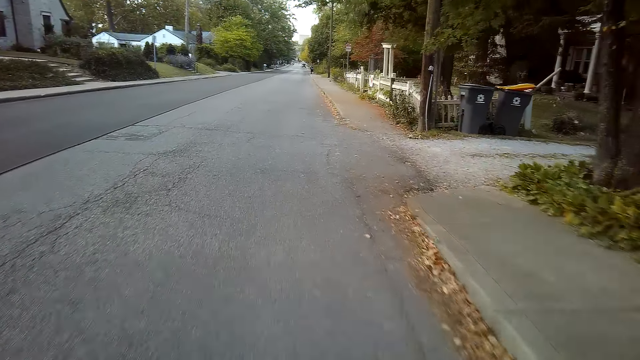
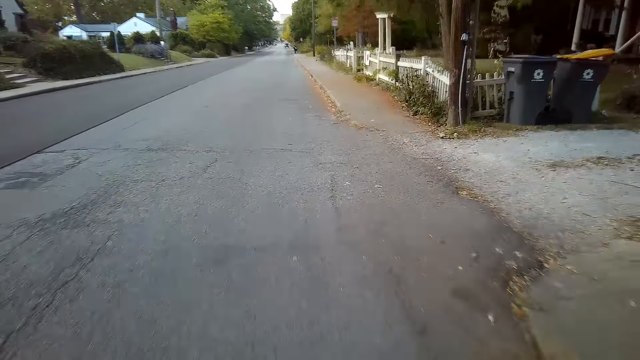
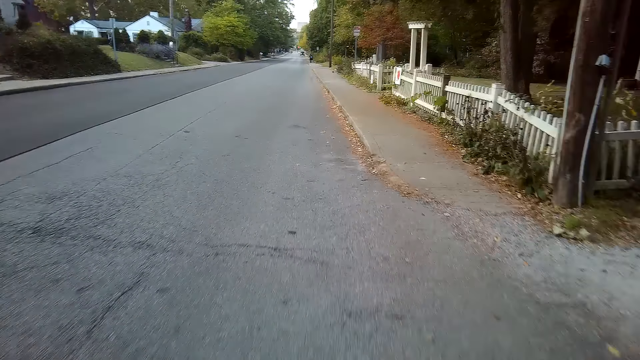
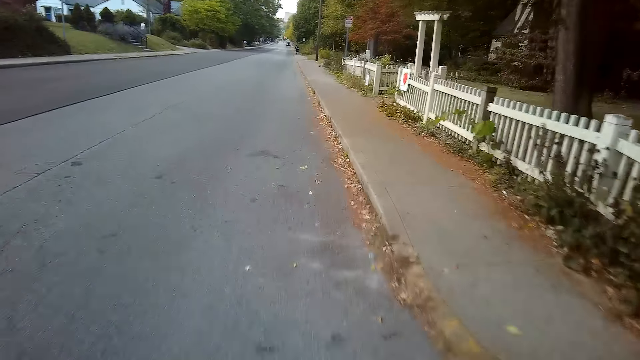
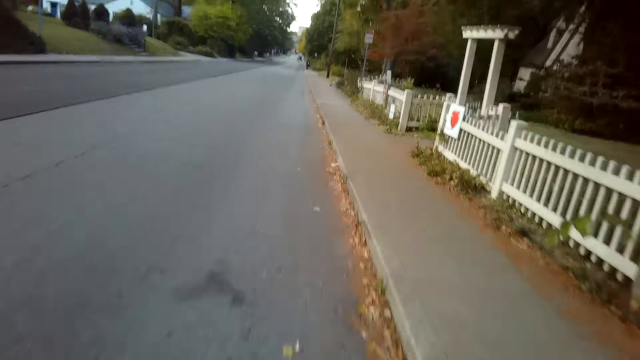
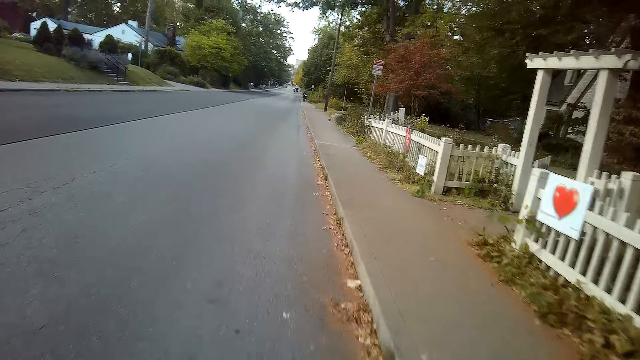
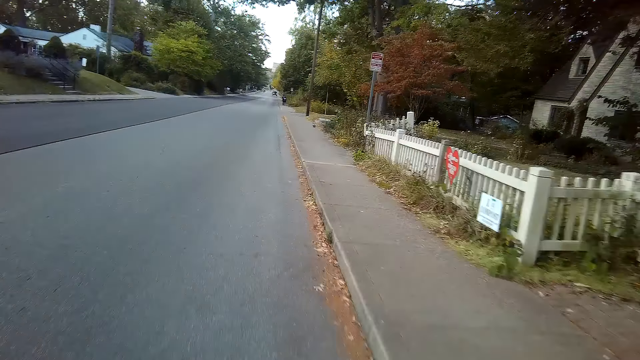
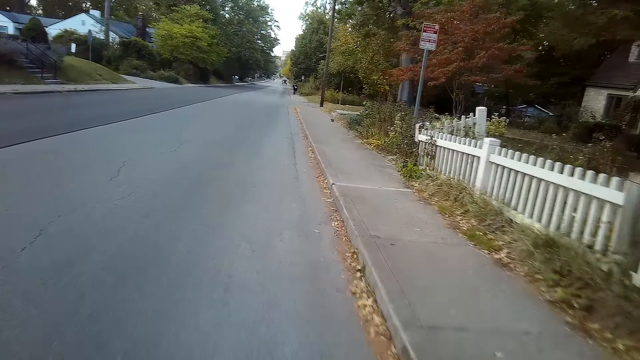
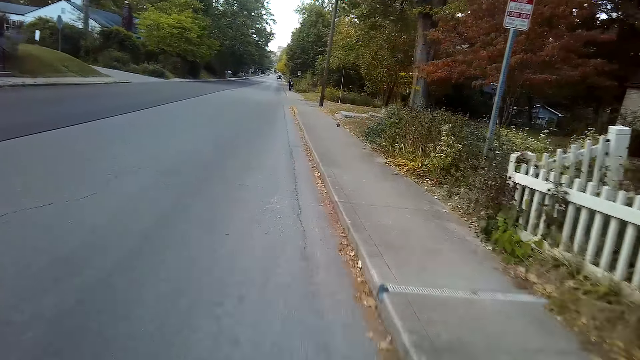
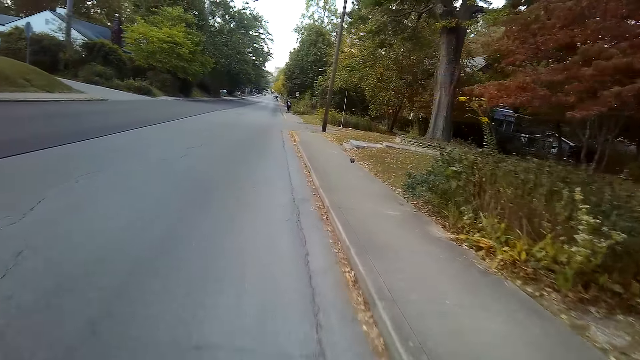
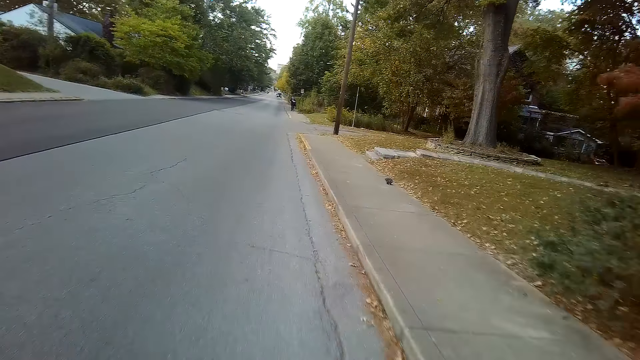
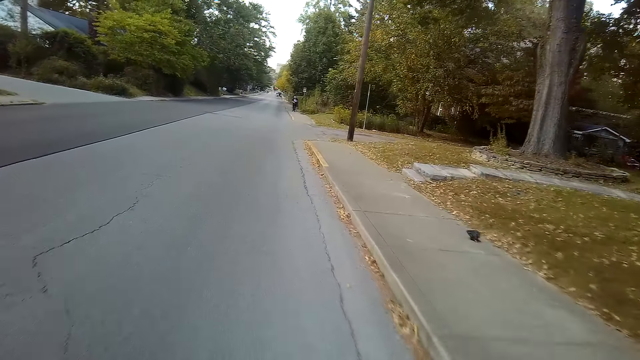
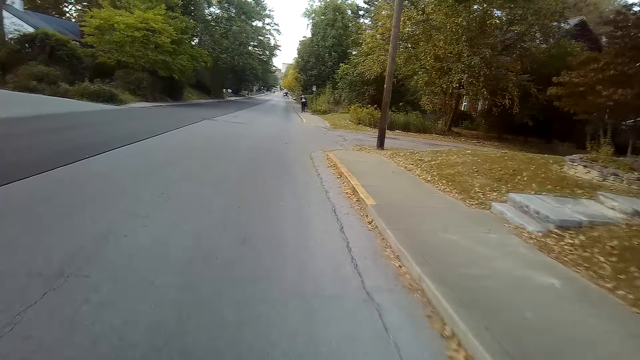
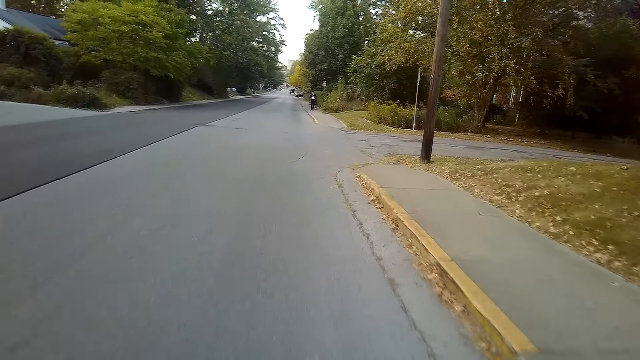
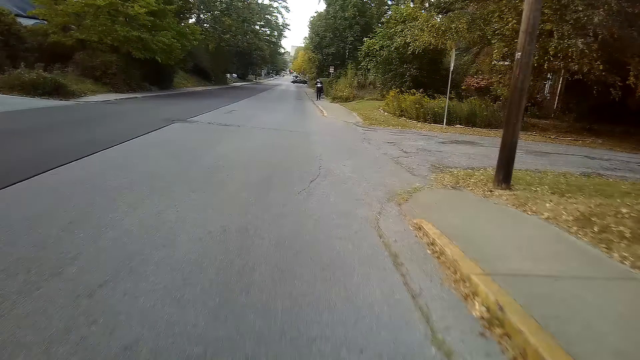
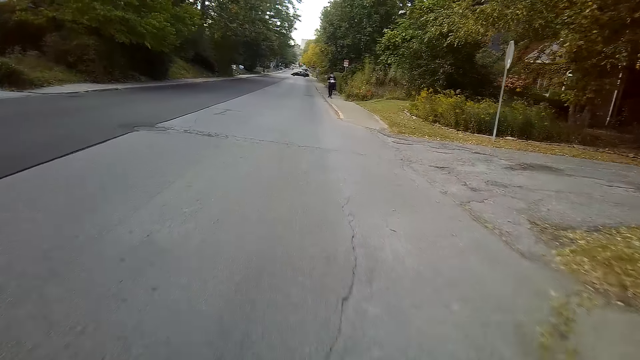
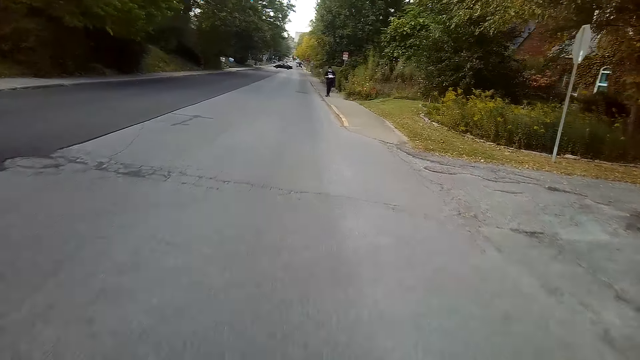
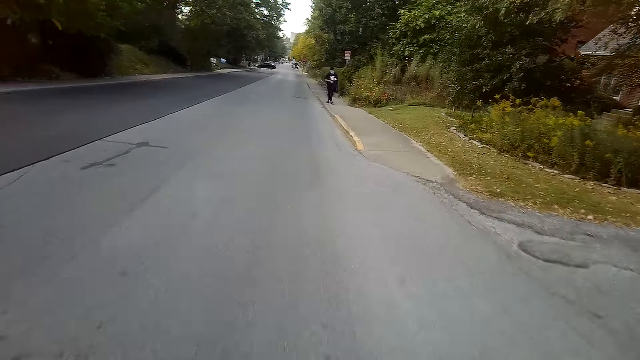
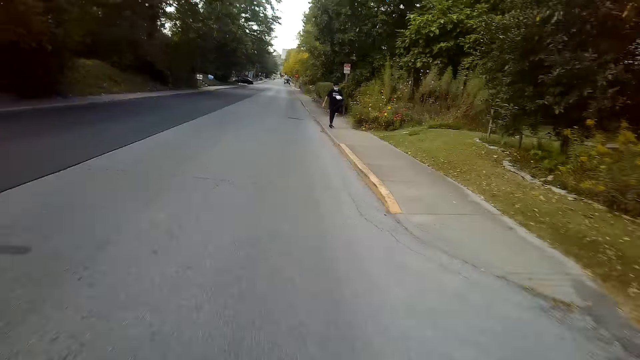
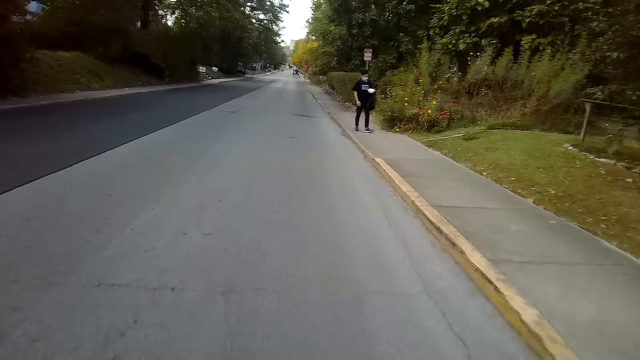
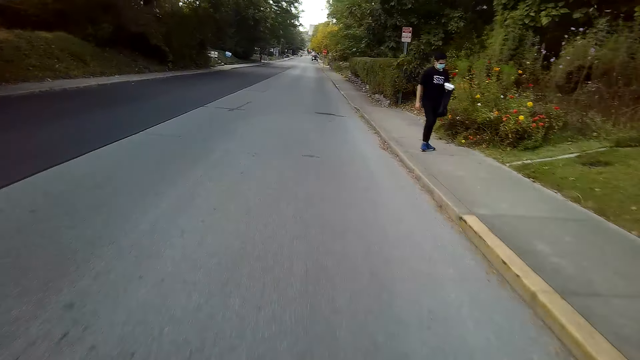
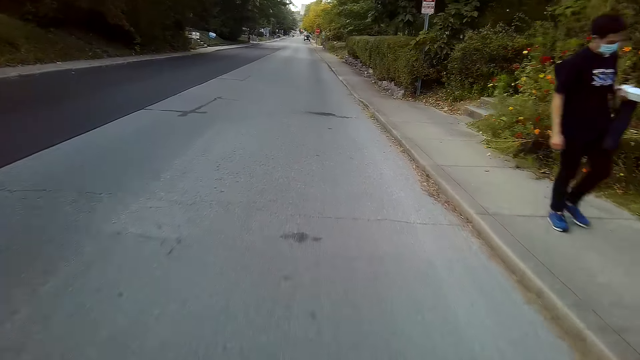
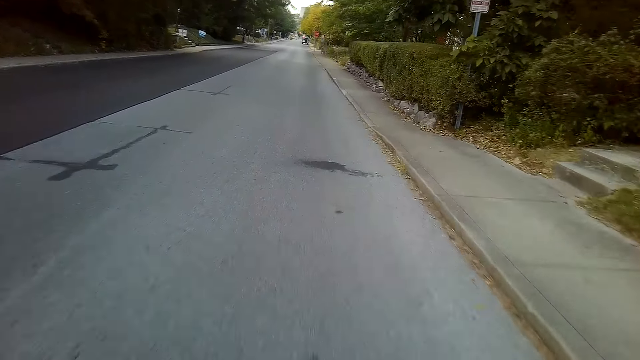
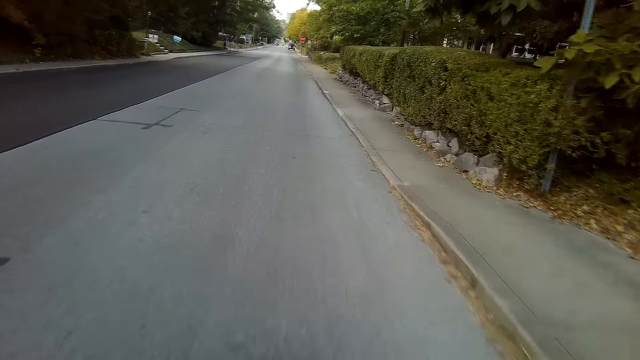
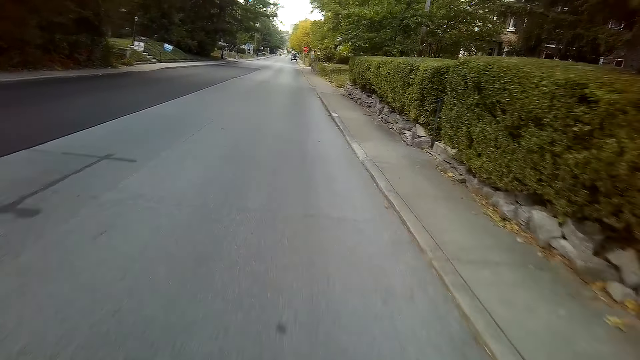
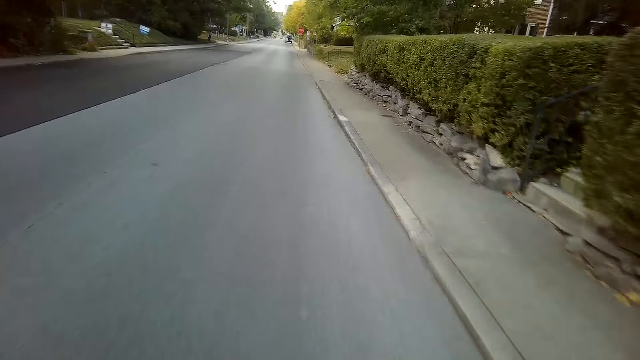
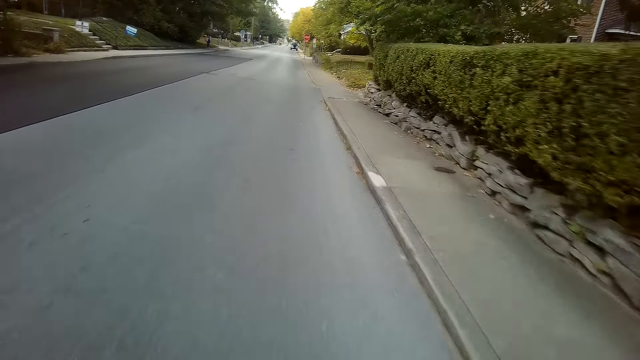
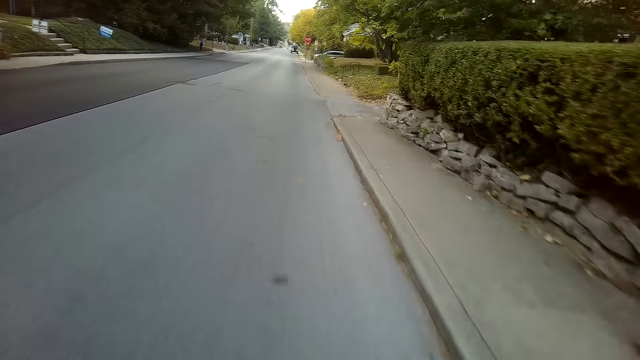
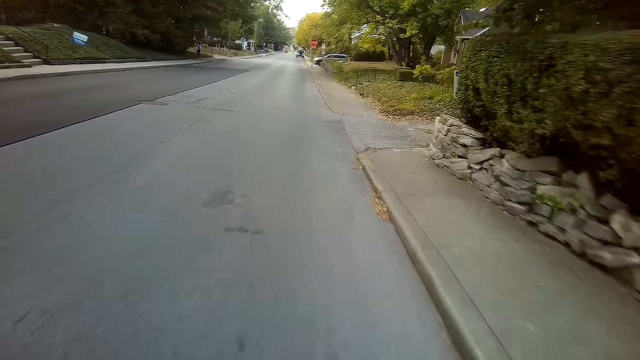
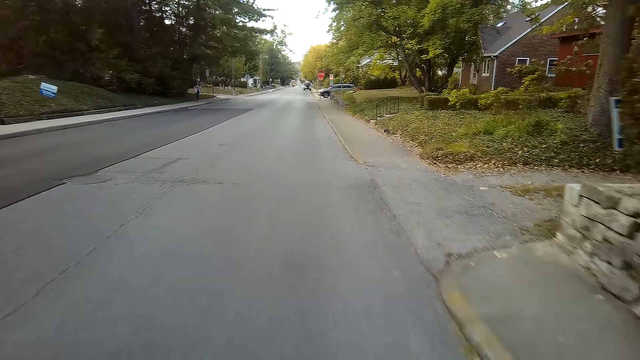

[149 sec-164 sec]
A person walks along the walkway. The camera wearer rides the mountain bike along the tarmac road.

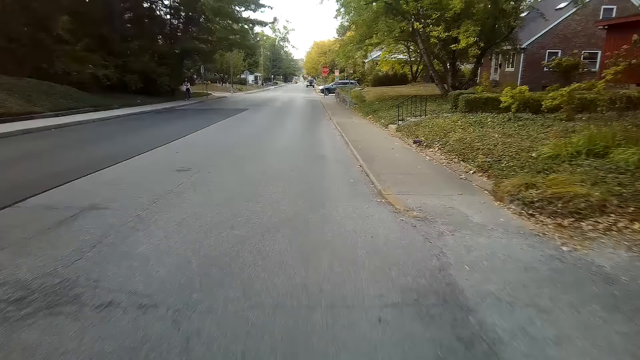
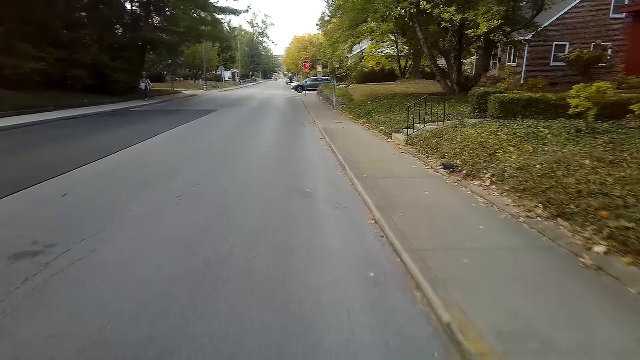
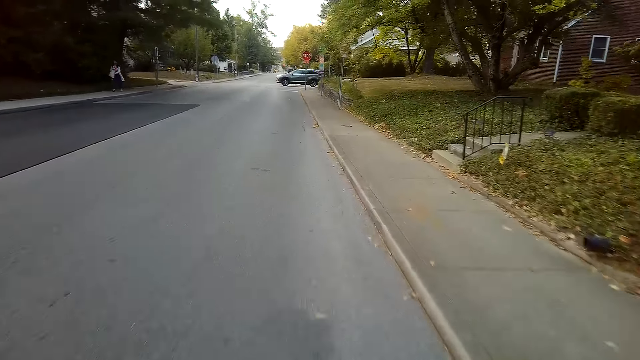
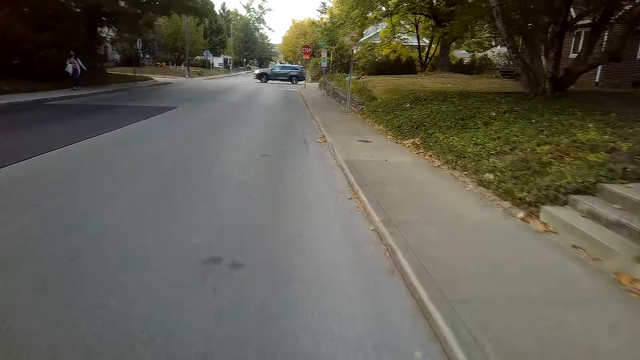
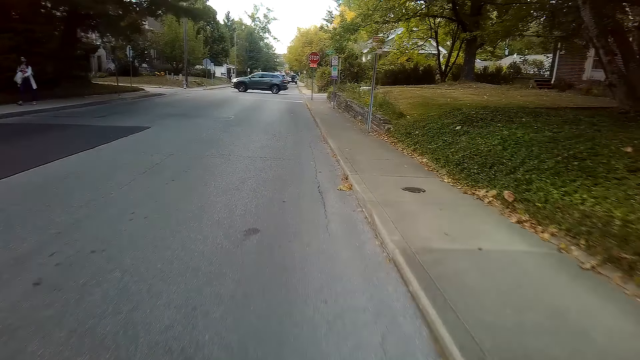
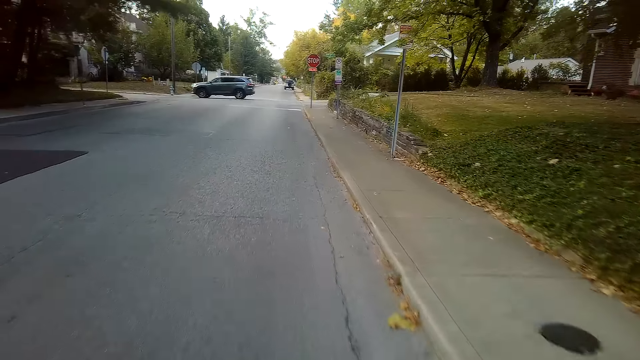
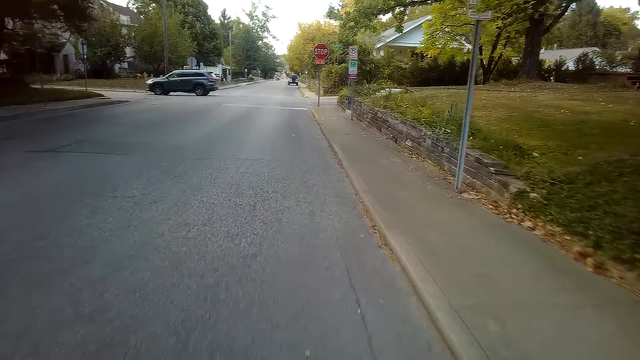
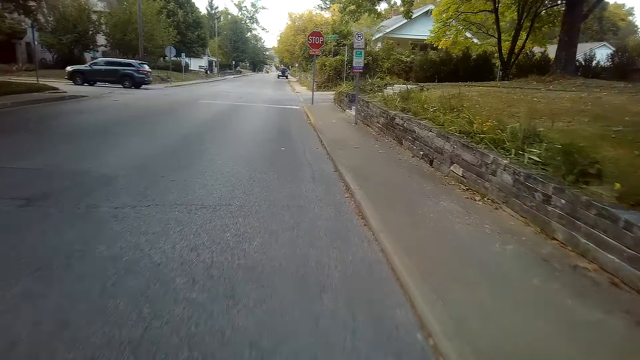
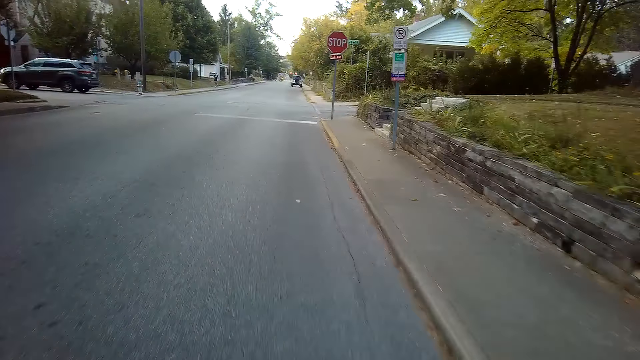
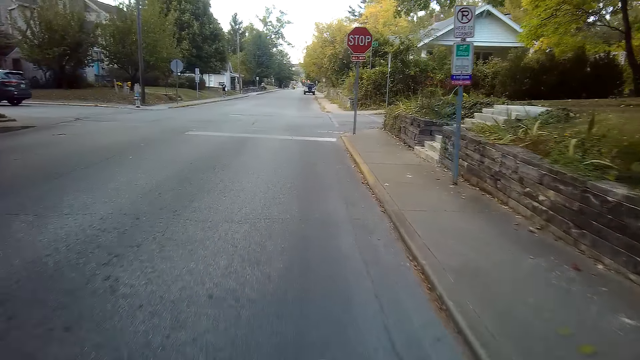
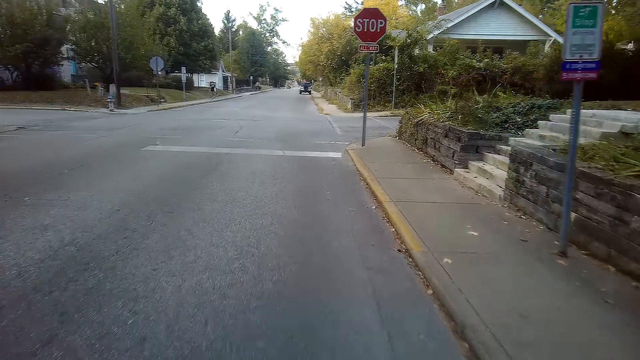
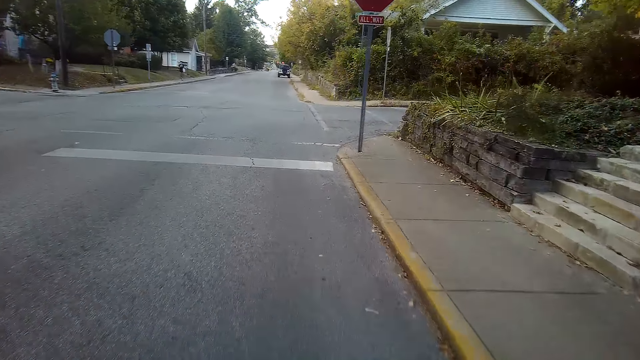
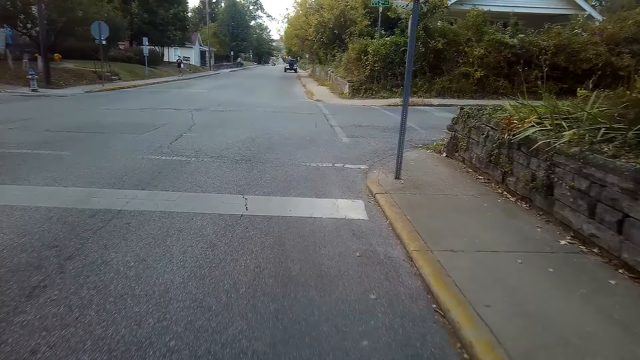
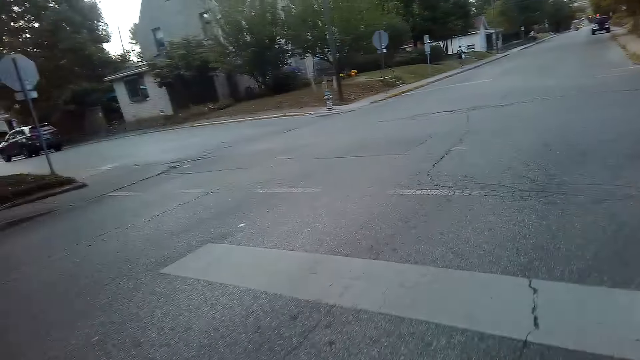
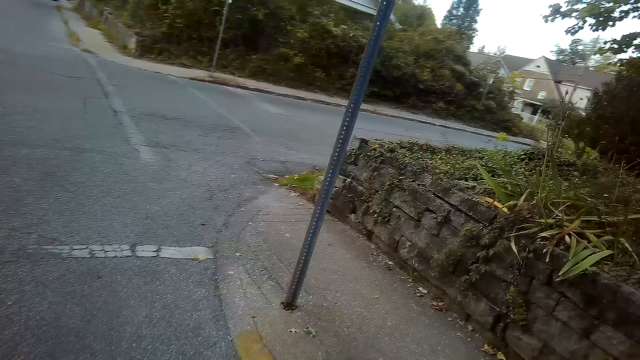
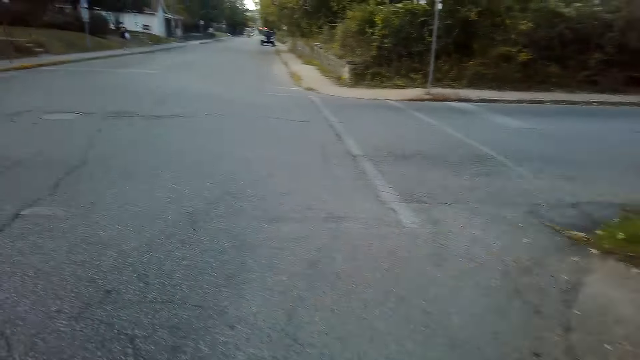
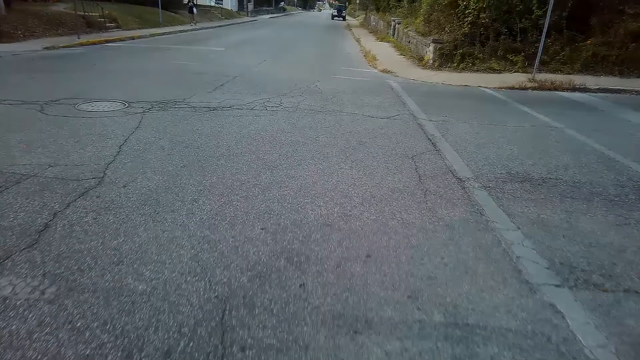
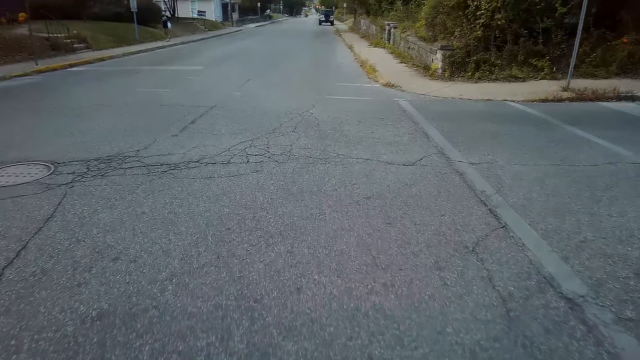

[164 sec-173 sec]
A person walks along the walkway. The camera wearer rides the mountain bike along the tarmac road. They look at both sides of the road.
